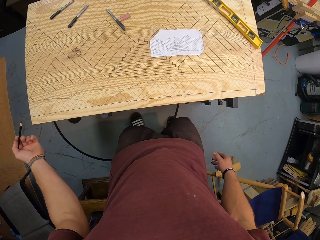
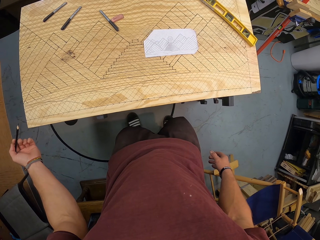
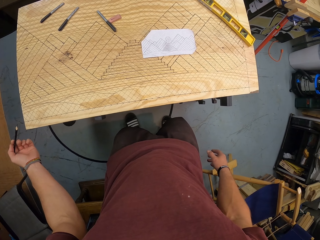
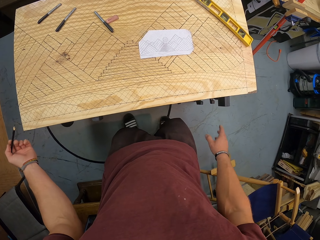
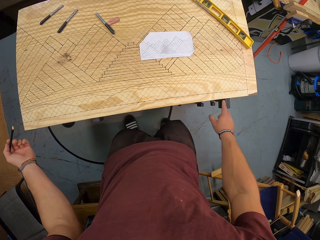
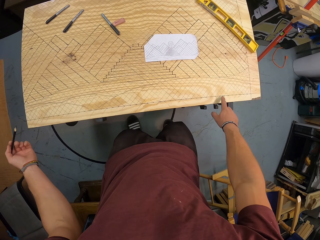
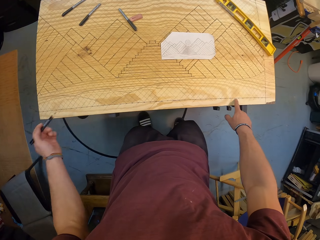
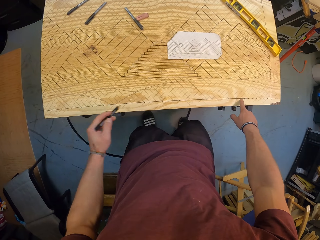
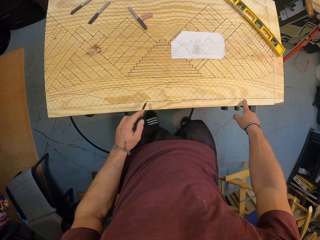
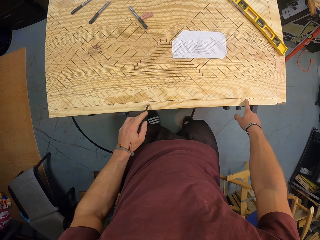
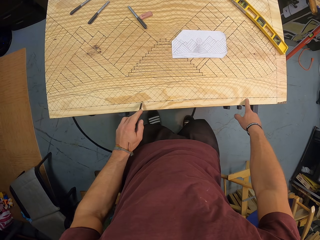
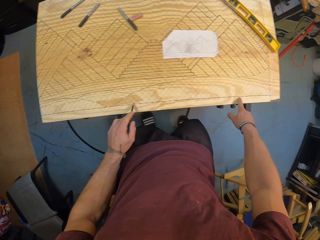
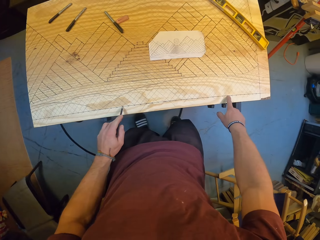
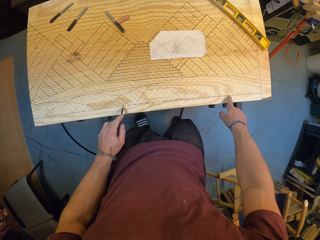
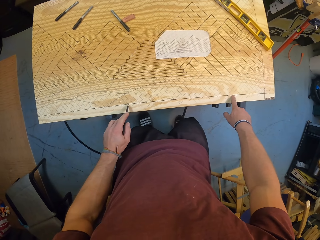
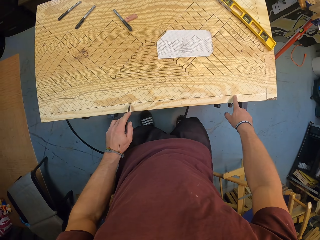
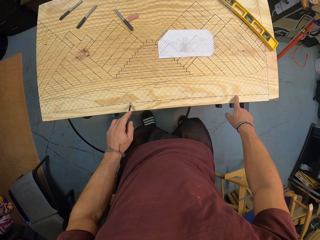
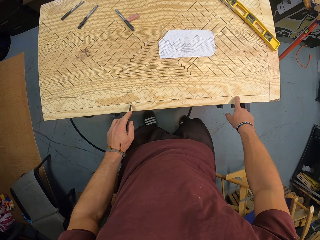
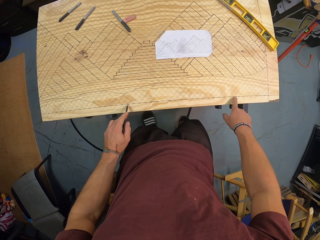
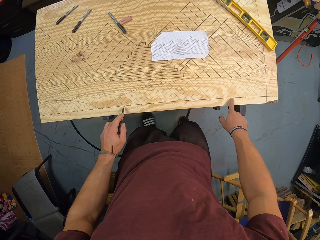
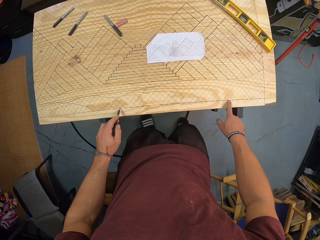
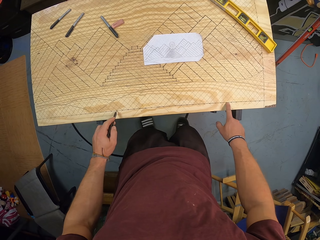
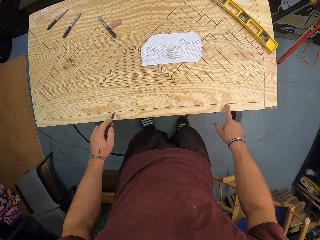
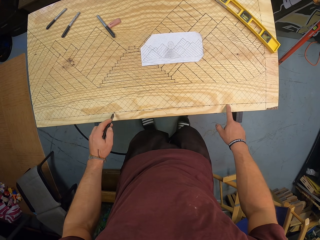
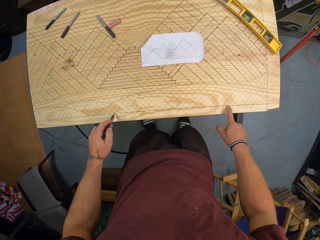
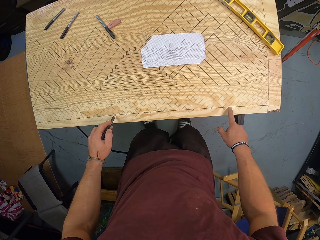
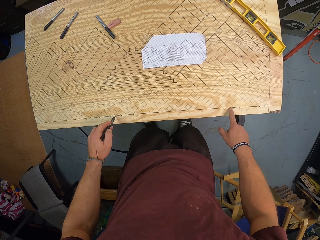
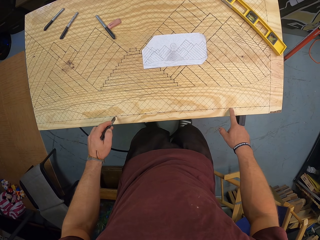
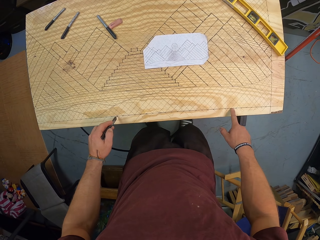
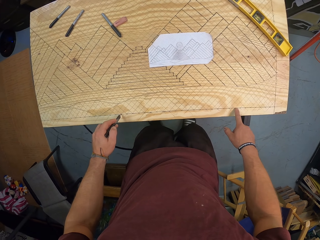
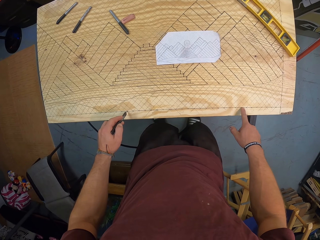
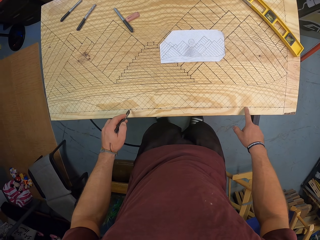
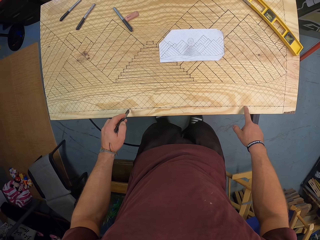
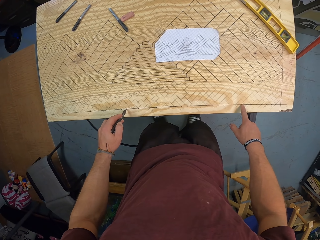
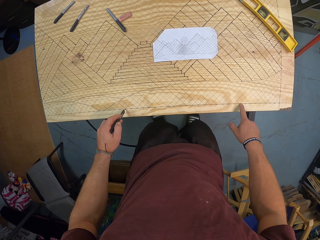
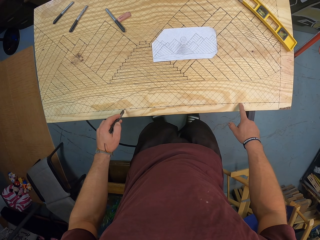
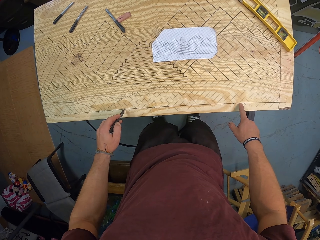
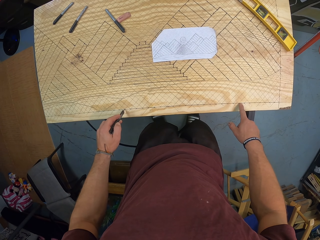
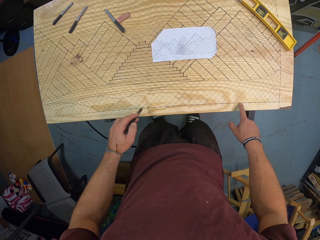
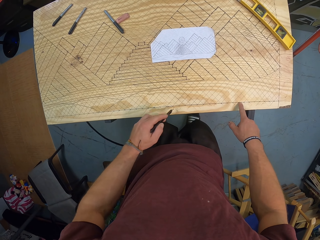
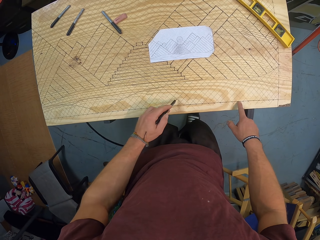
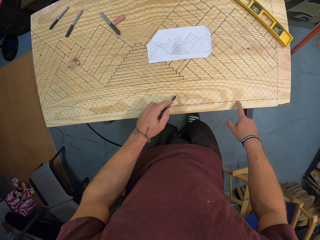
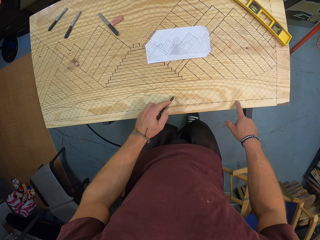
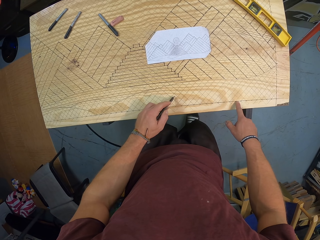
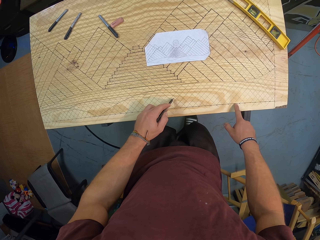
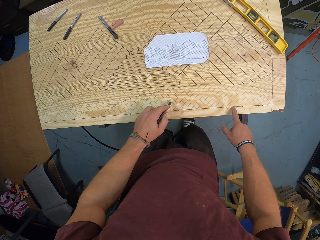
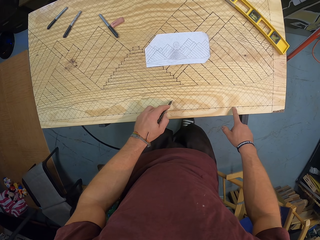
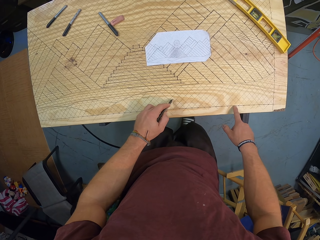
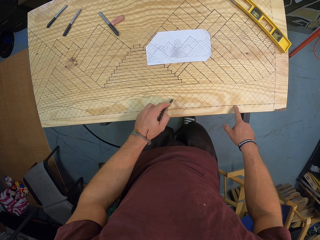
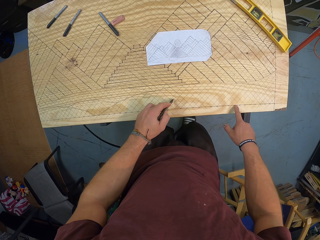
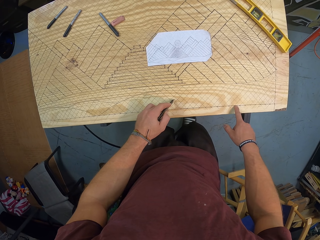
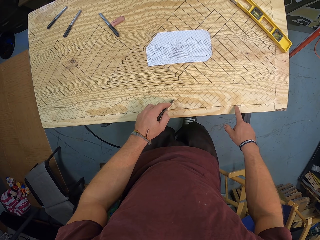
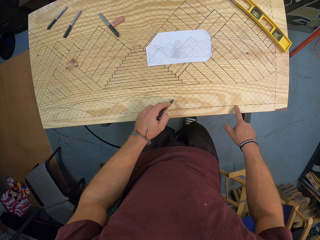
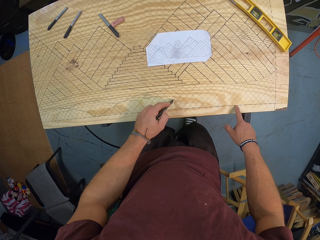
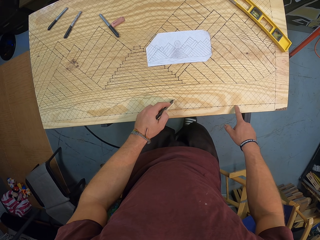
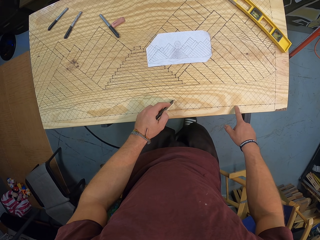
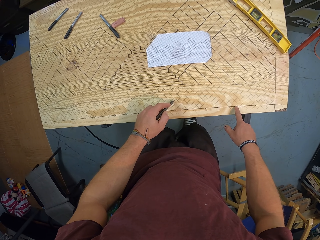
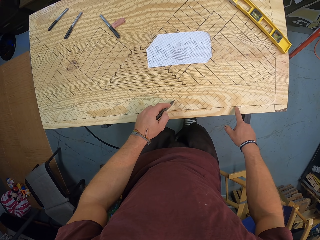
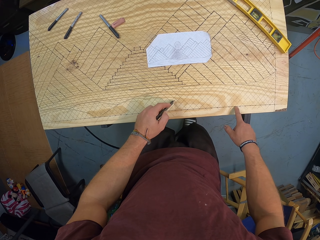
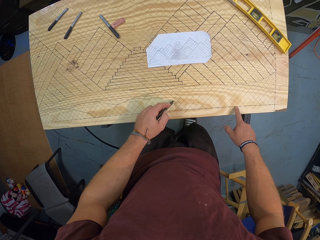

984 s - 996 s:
The camera wearer looks on the board. He places his right hand on the wood. He places the pencil on the wood with his left hand. He looks on the board. He places the pencil on the wood with his left hand again.

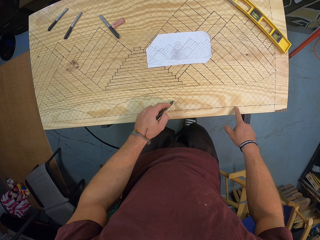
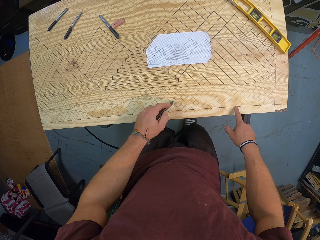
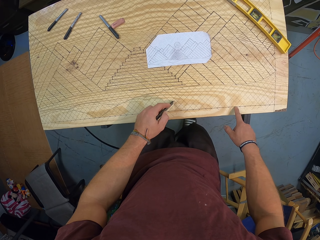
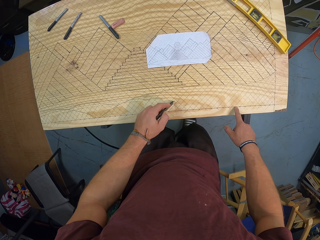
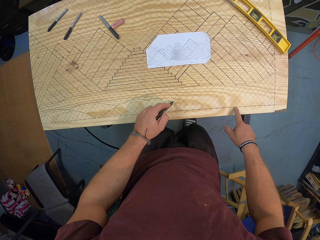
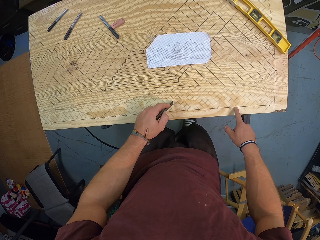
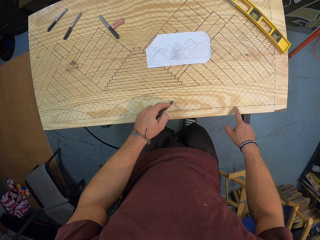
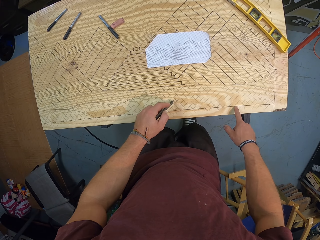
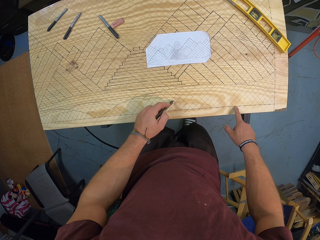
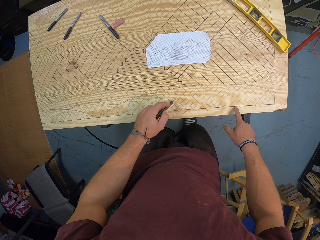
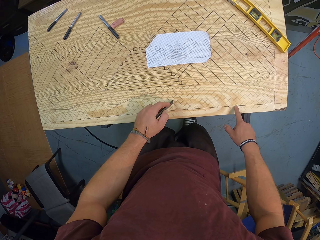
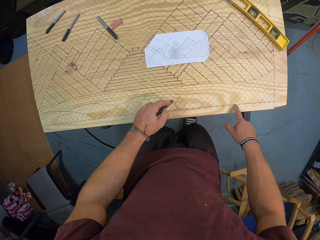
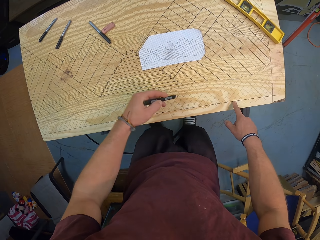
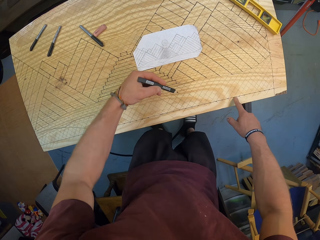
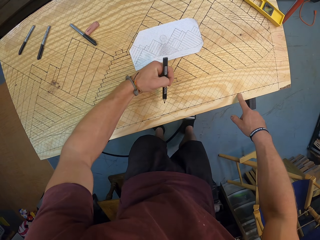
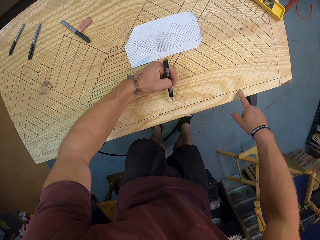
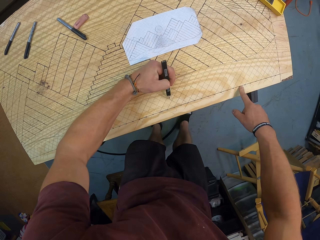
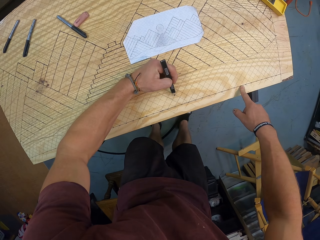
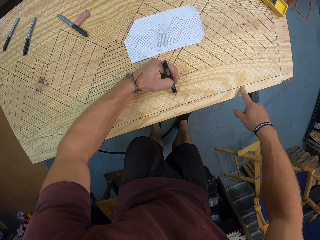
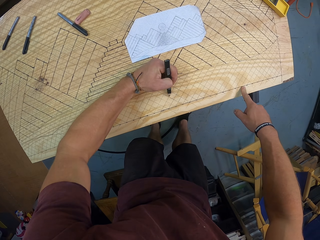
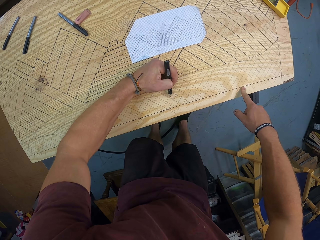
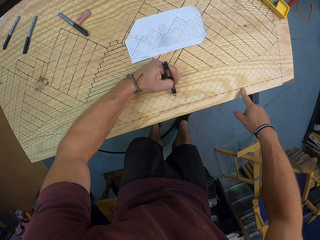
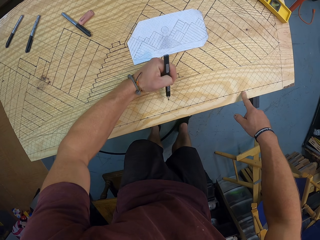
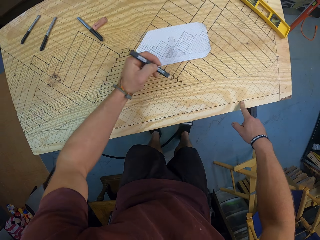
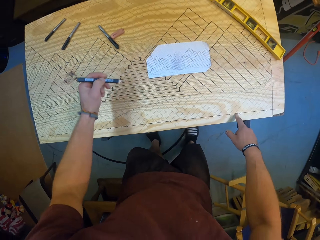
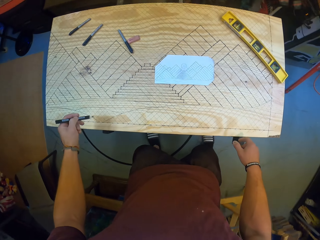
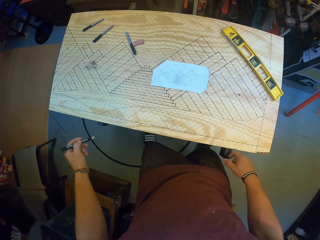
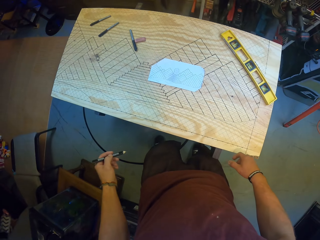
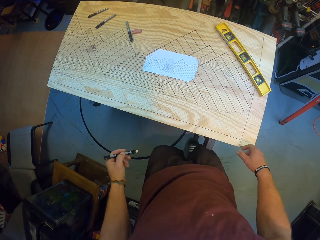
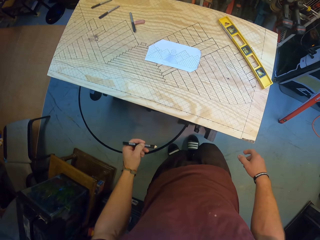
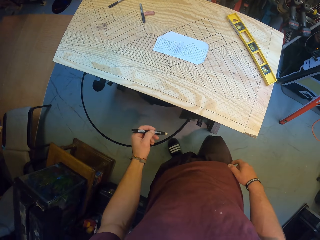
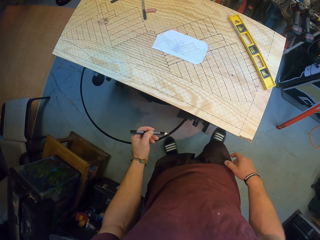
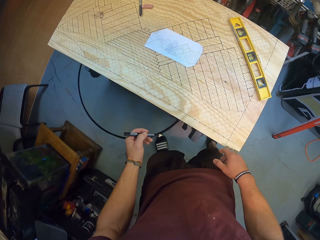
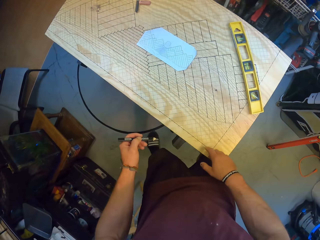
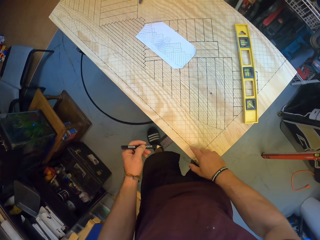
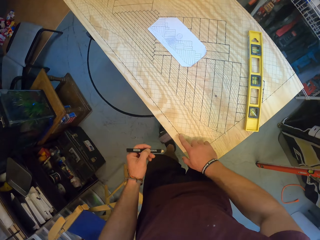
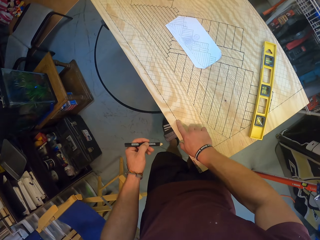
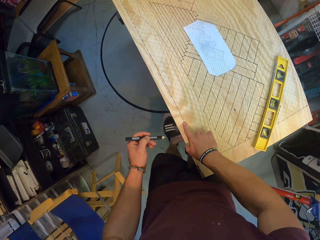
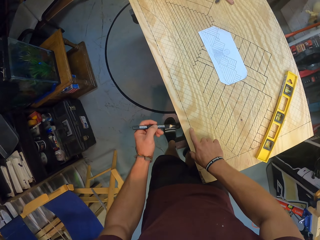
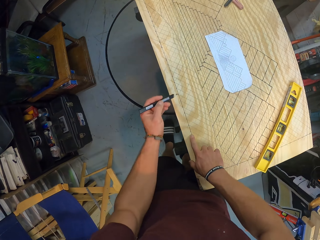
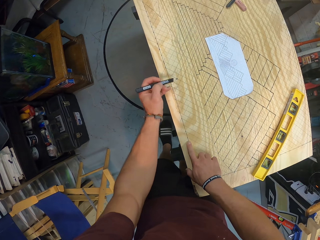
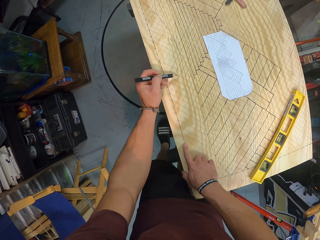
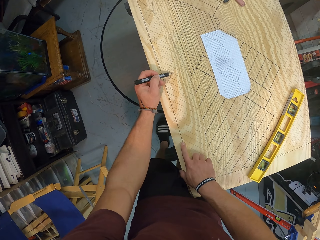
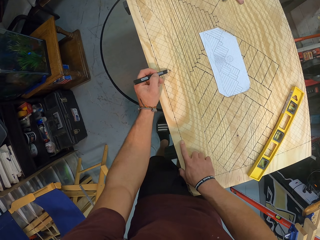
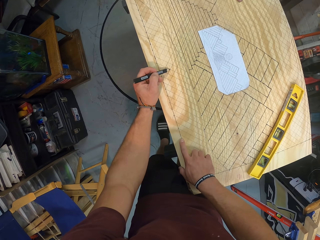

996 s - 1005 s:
The camera wearer touches the pen on the board. He turns the pen on the board. He draws the design on the wood with the pencil in his left hand. He places his right hand on the wood. He moves on the side of the board. He draws the design on the wood with the pencil in his left hand.
